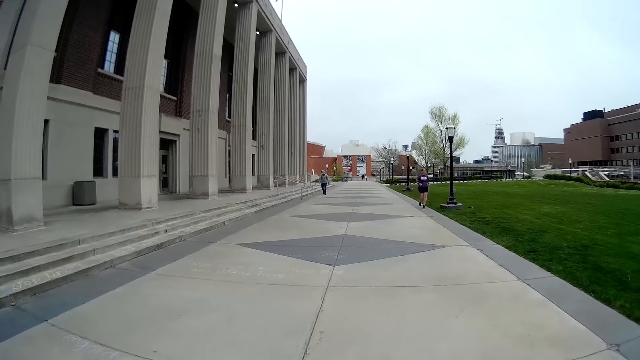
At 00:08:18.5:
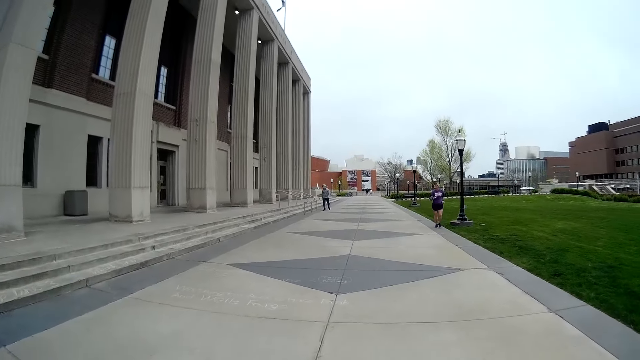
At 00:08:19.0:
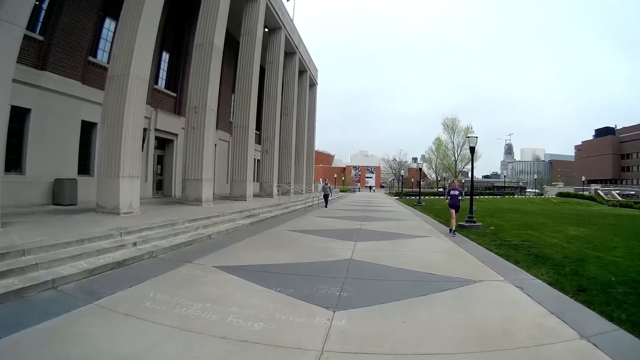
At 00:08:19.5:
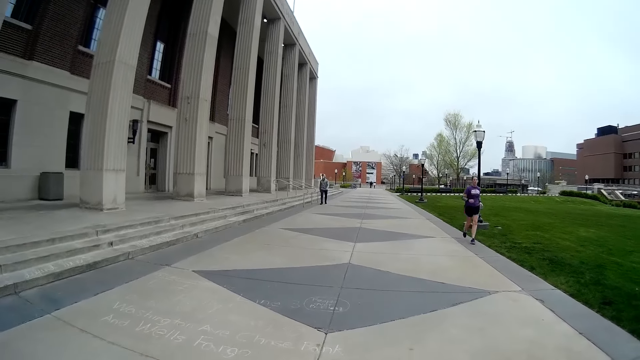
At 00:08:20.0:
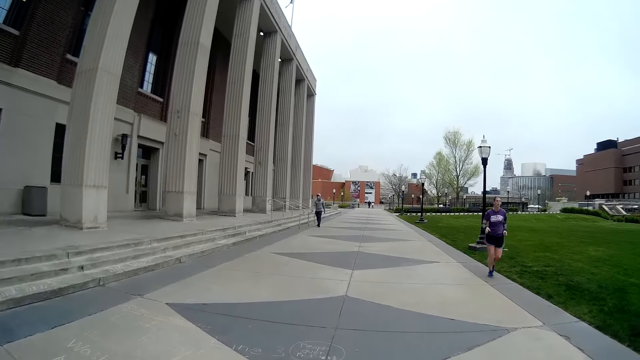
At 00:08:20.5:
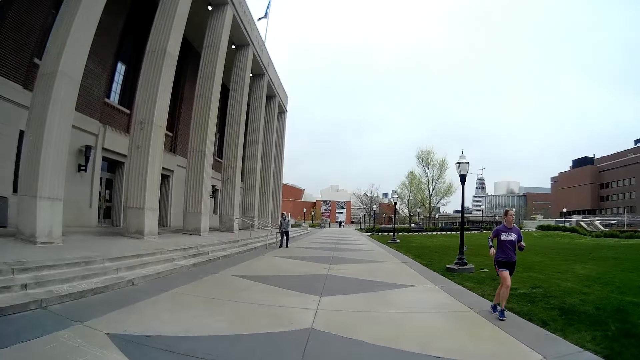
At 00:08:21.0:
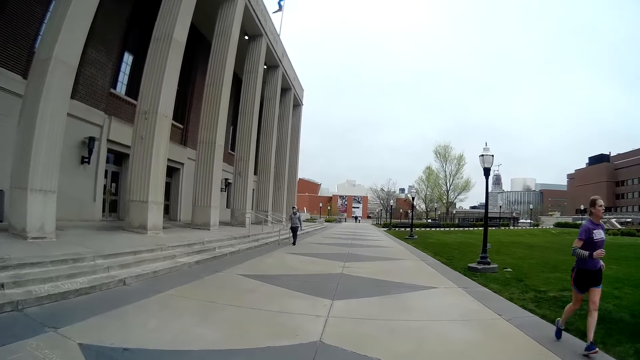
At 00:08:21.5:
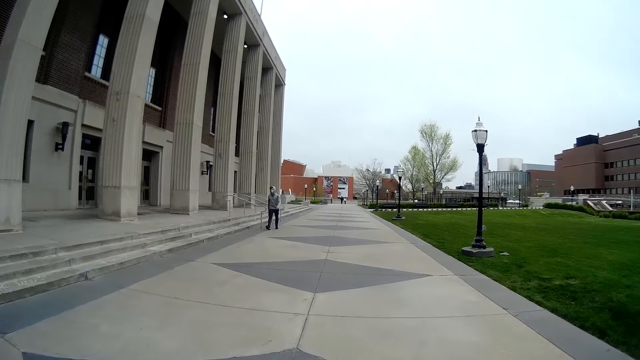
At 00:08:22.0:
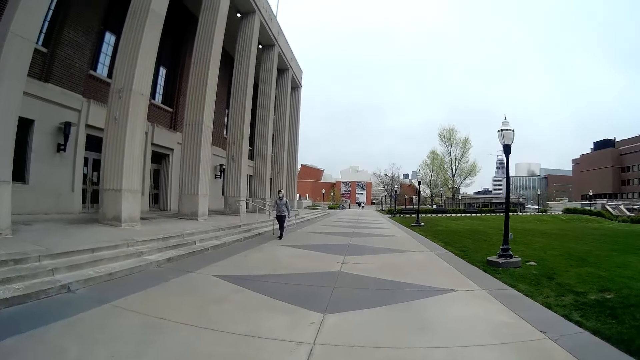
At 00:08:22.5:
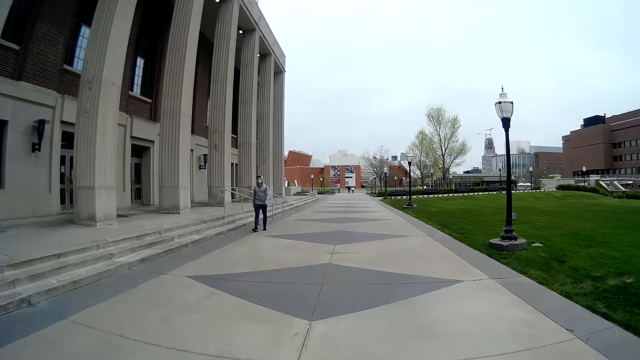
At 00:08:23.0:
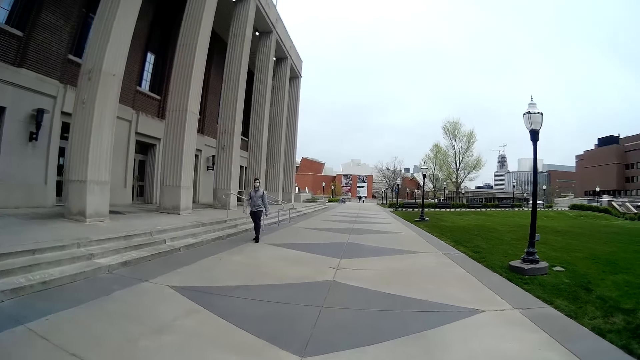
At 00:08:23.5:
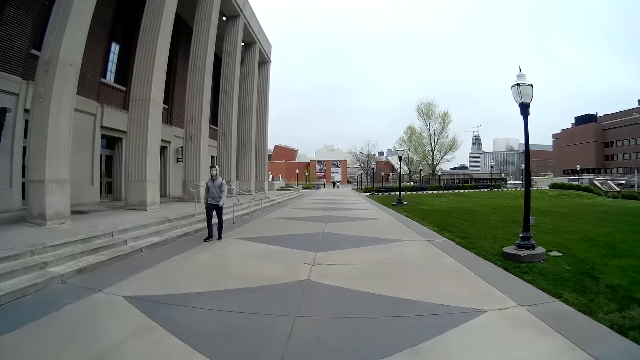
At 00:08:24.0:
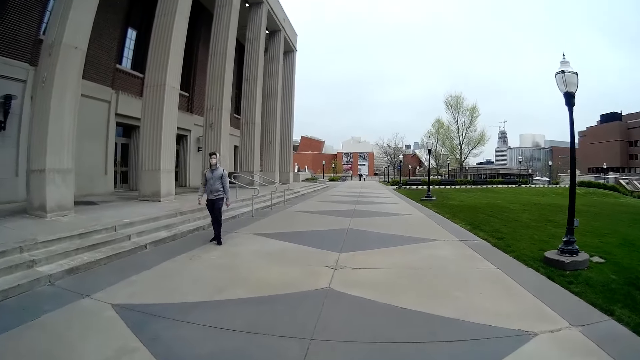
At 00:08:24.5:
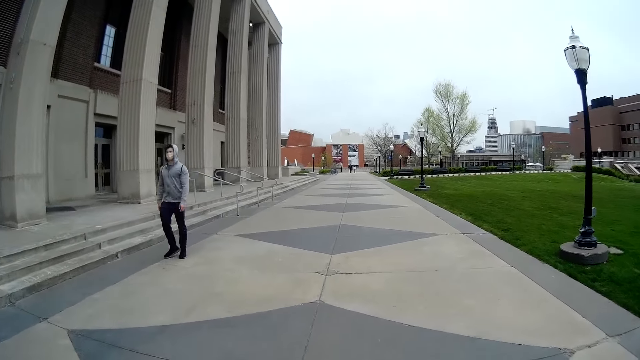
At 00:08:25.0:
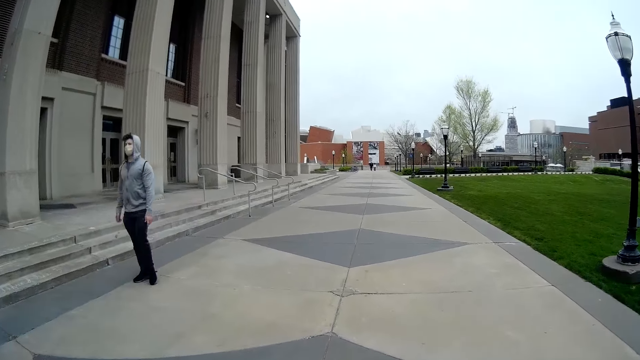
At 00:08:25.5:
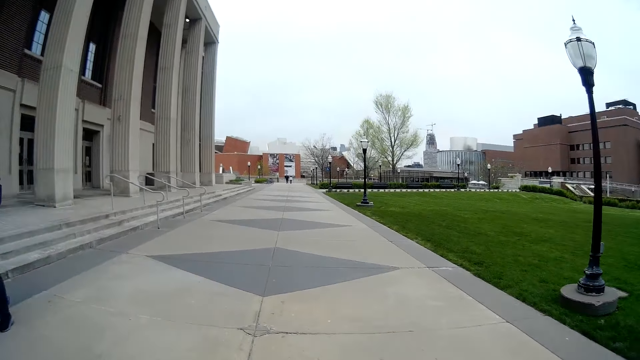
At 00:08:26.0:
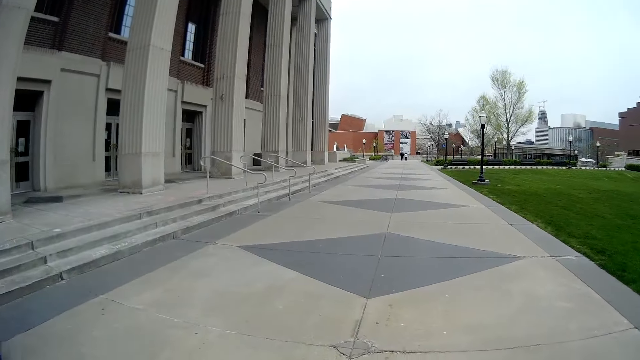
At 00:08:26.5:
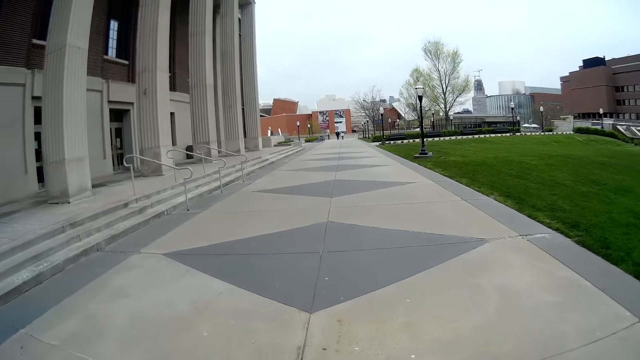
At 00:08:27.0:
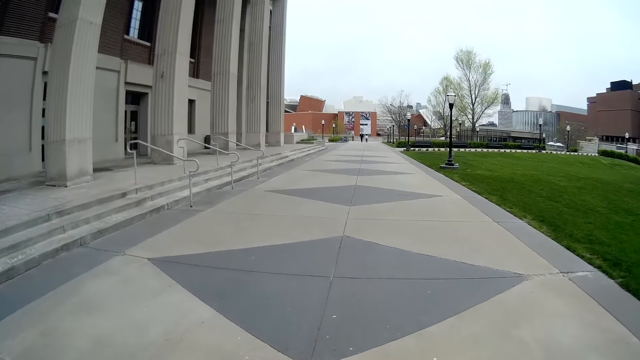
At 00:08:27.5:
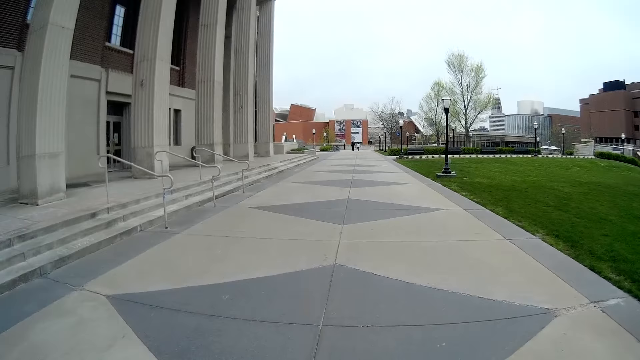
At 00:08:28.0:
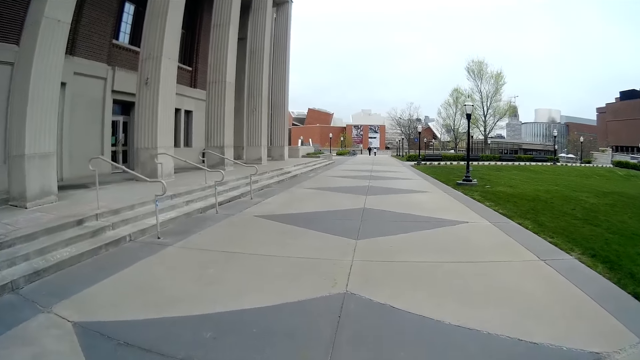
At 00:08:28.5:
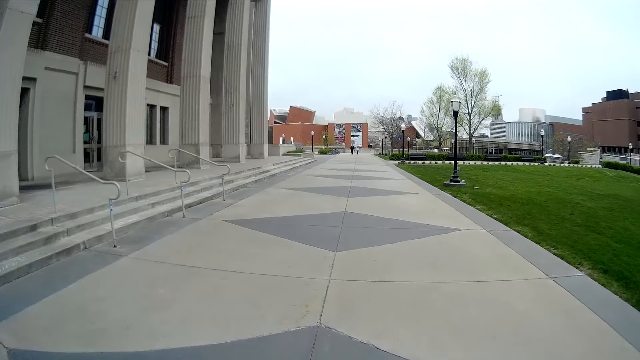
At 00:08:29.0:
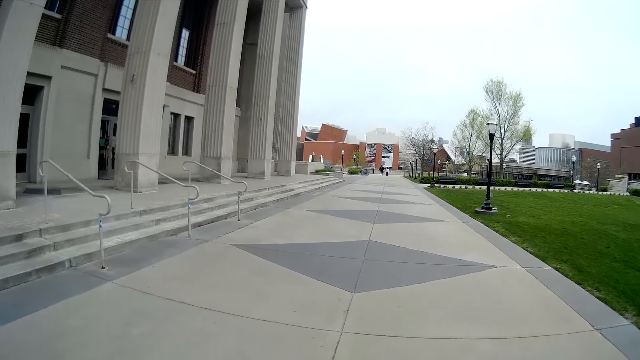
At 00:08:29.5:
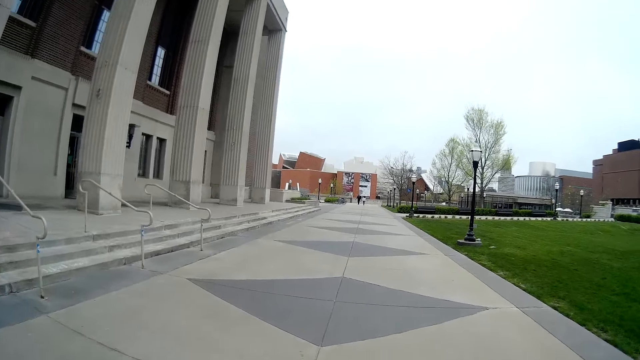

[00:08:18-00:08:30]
A man runs around. Another man walks around. The camera wearer walks around.

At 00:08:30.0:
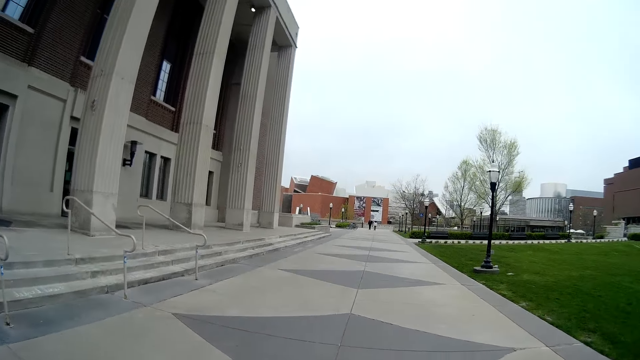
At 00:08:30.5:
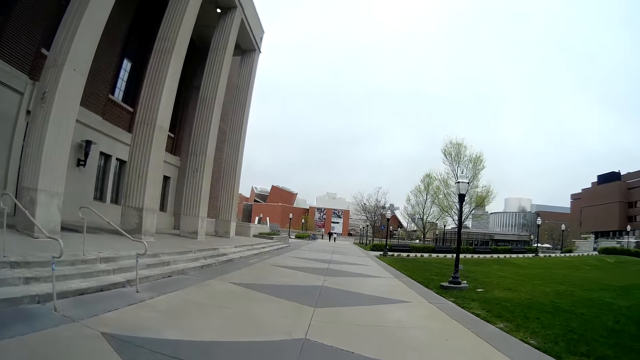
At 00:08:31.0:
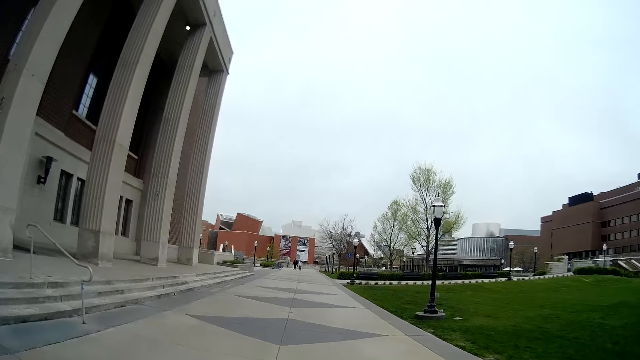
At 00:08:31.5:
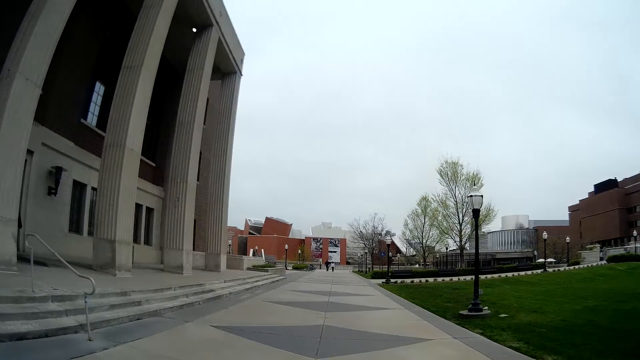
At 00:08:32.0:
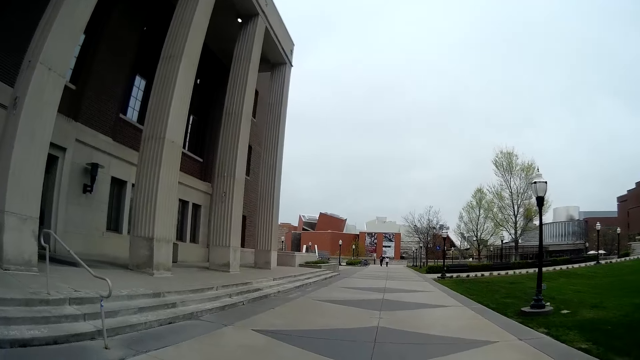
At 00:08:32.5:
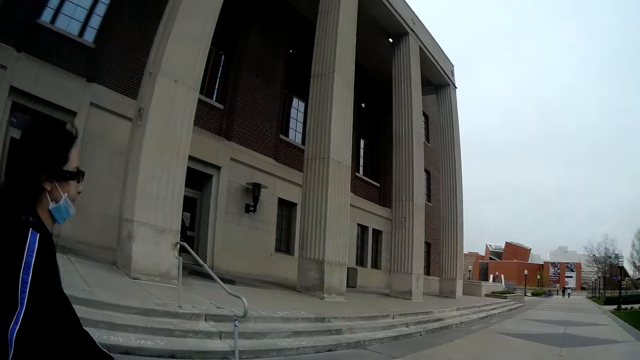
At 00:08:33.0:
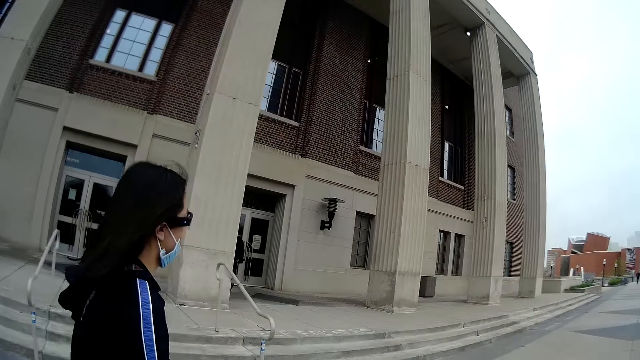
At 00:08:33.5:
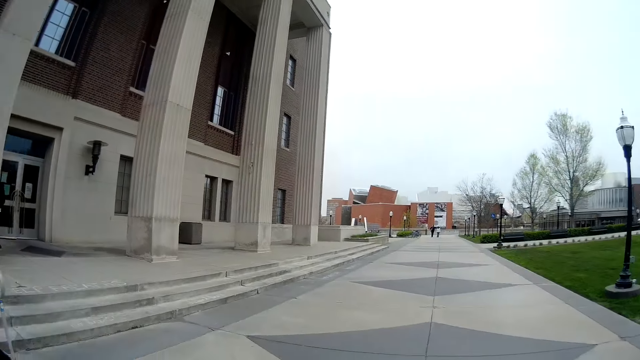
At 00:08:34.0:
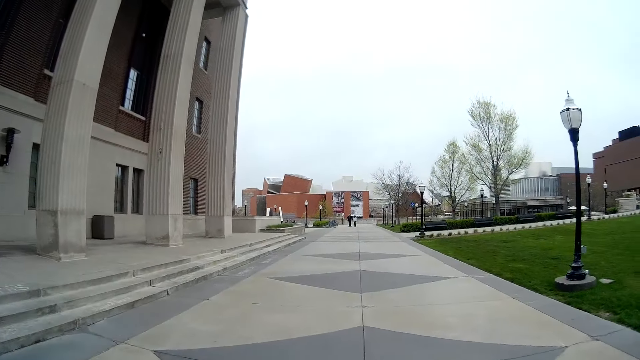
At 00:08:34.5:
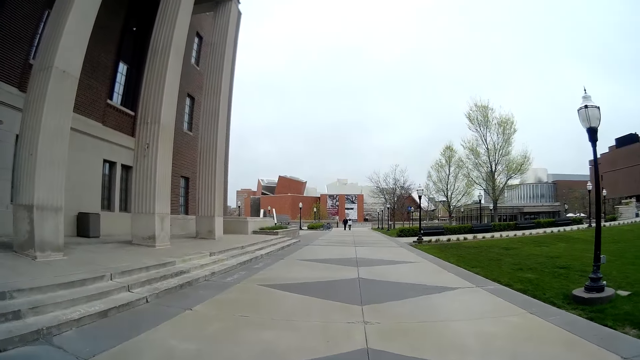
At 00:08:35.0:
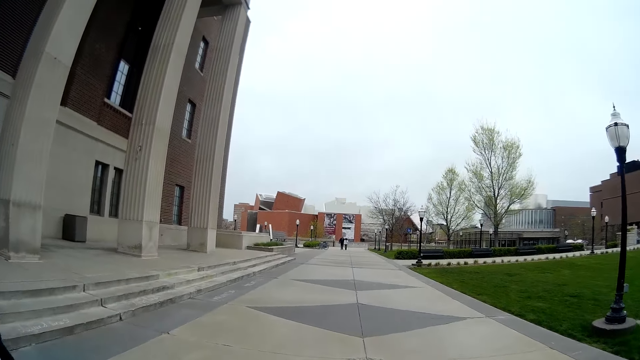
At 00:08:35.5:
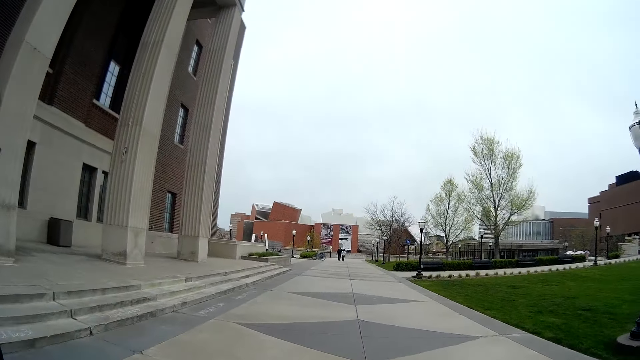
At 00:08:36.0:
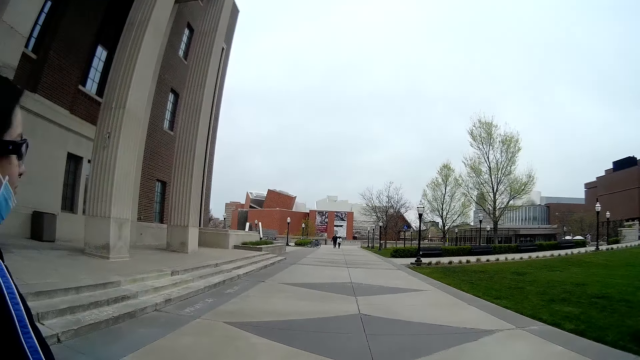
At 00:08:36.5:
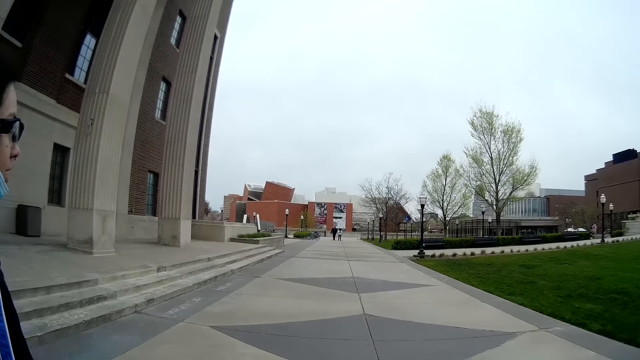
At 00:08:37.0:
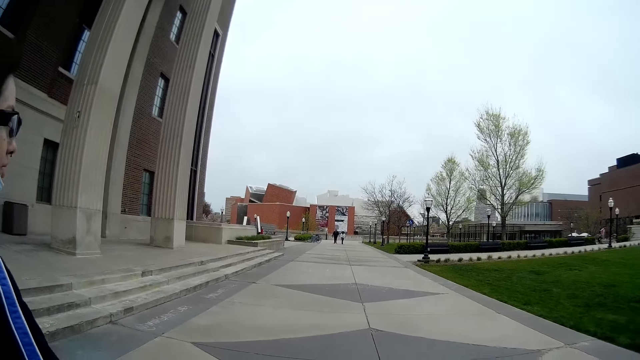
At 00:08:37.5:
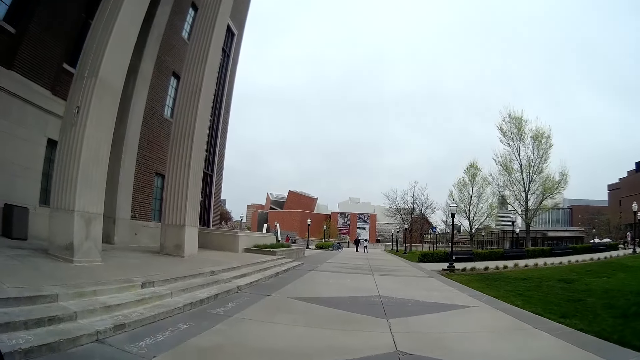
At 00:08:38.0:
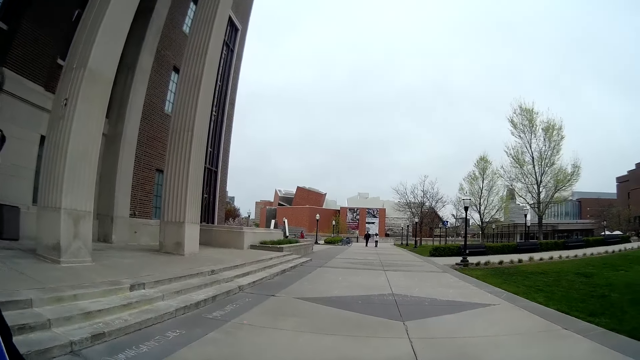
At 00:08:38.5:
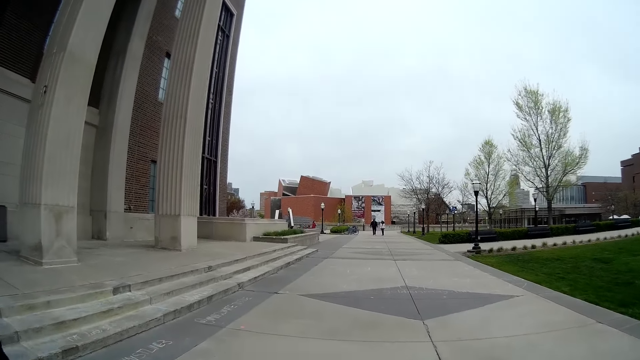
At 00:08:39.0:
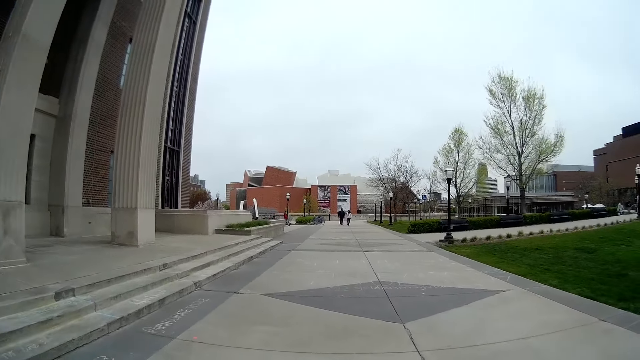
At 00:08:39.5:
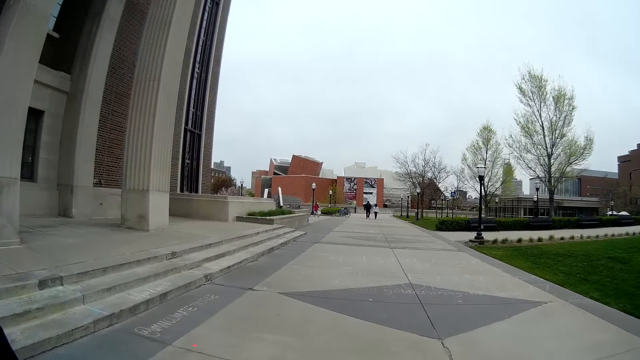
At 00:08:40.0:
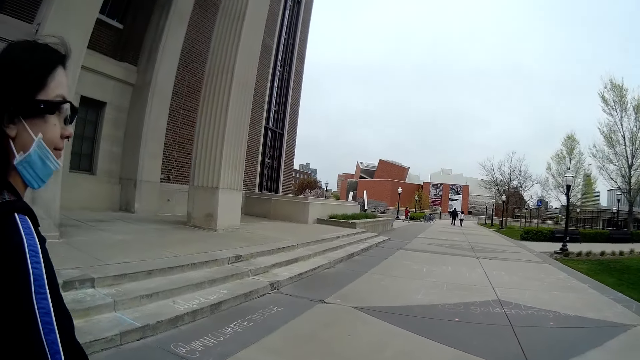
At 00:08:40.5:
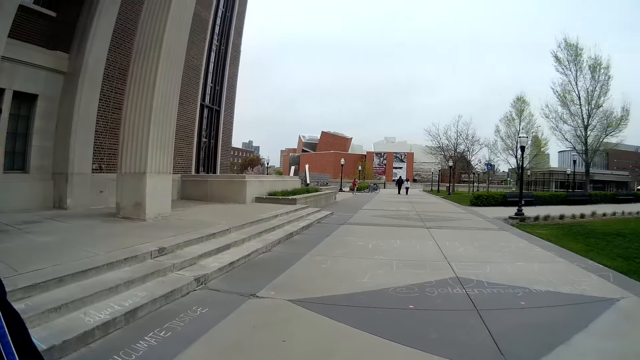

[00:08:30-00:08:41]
A lady walks around. The lady in a red coat walks across the sidewalk.
